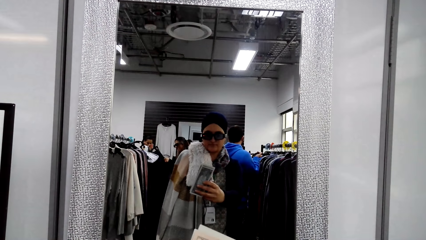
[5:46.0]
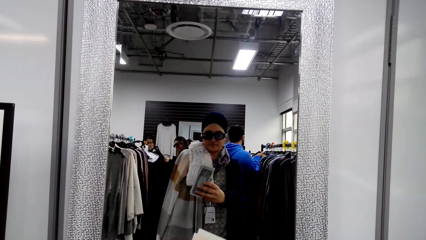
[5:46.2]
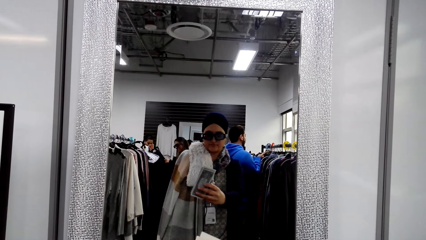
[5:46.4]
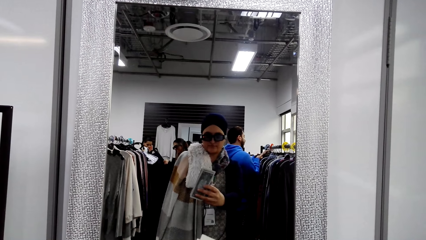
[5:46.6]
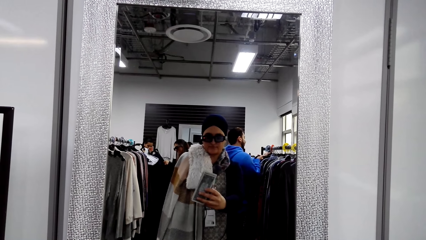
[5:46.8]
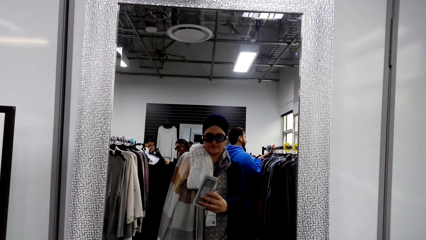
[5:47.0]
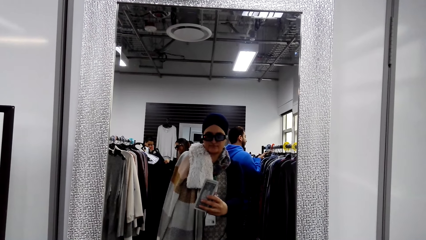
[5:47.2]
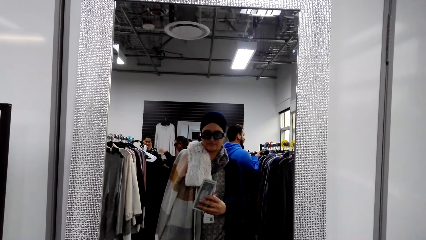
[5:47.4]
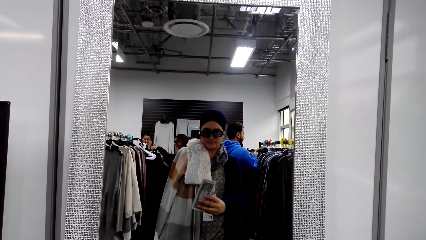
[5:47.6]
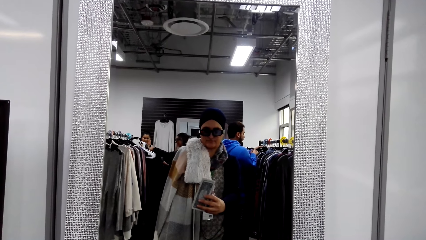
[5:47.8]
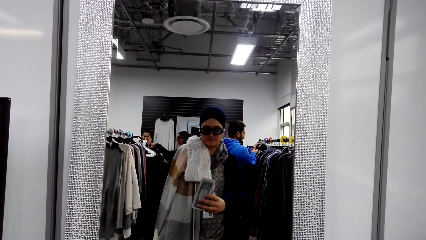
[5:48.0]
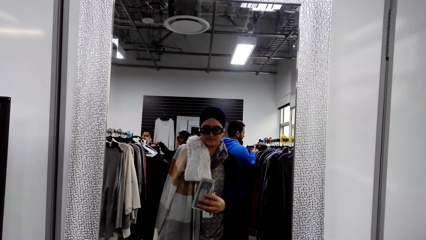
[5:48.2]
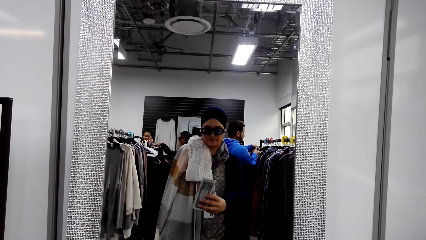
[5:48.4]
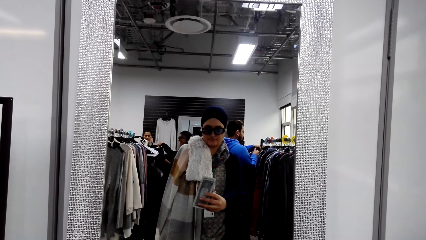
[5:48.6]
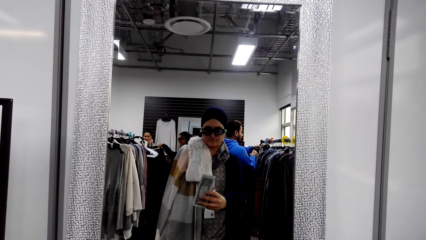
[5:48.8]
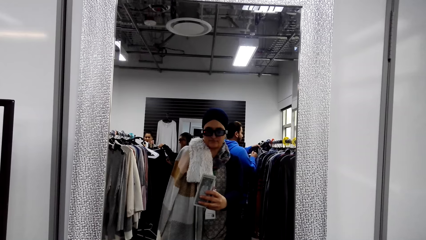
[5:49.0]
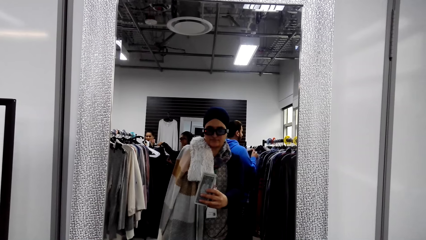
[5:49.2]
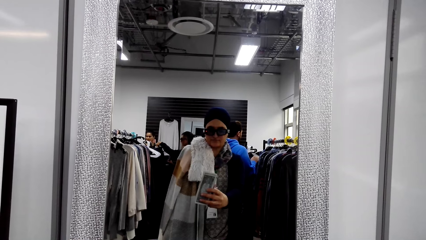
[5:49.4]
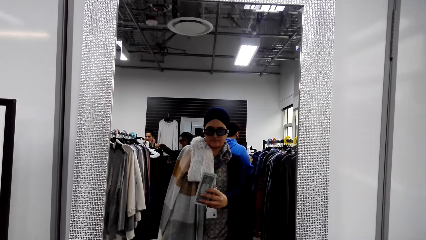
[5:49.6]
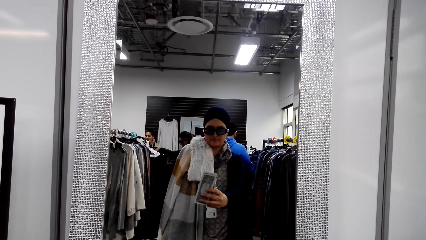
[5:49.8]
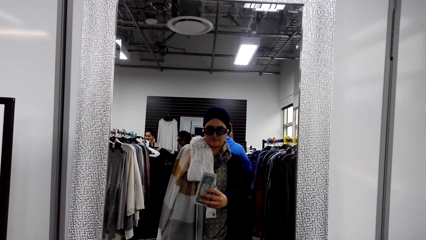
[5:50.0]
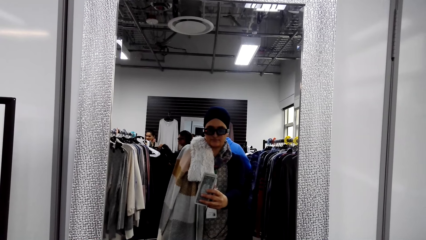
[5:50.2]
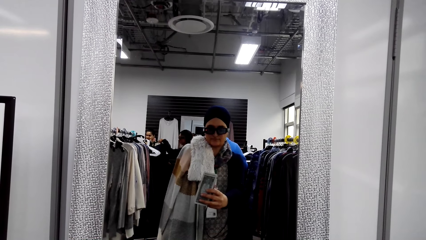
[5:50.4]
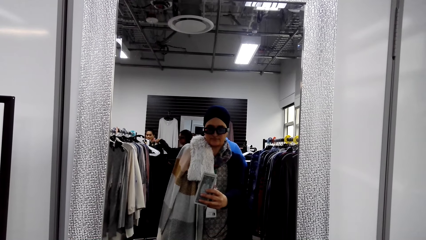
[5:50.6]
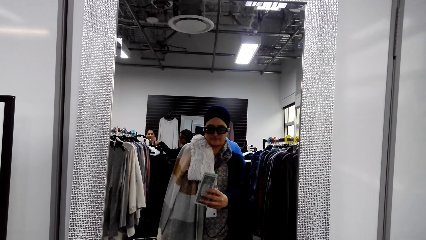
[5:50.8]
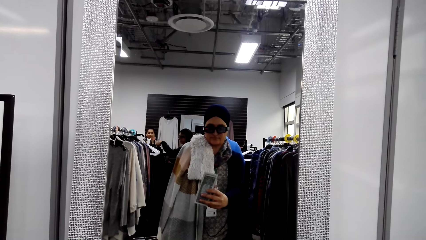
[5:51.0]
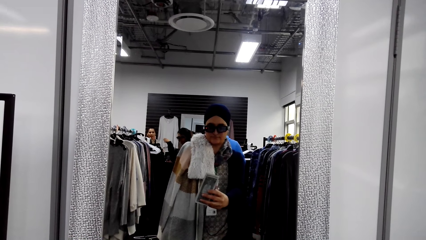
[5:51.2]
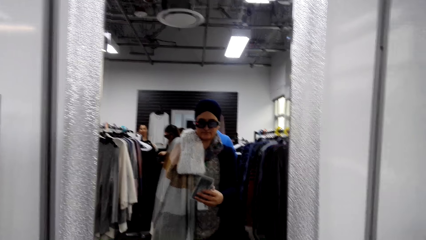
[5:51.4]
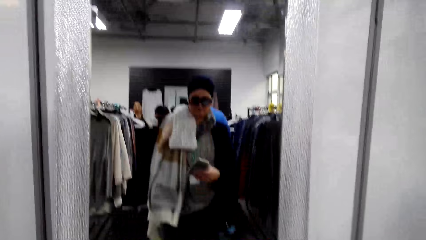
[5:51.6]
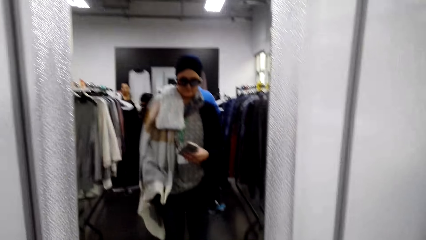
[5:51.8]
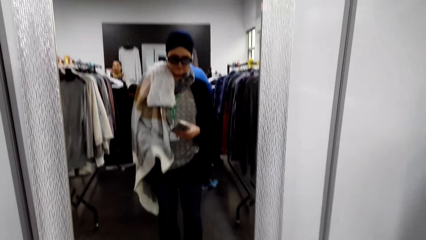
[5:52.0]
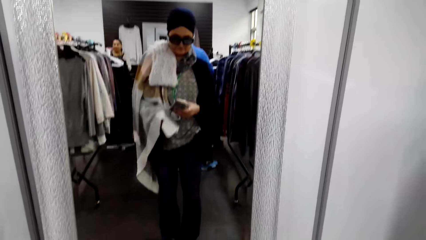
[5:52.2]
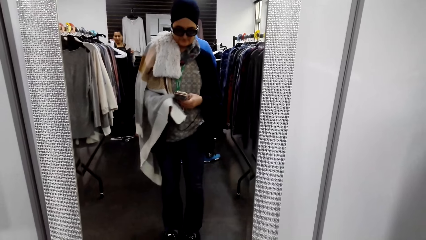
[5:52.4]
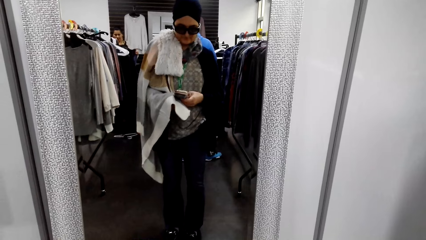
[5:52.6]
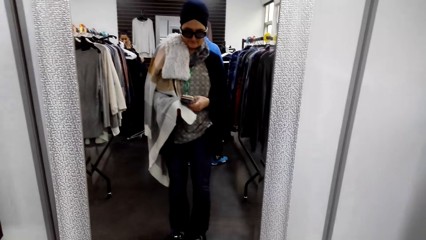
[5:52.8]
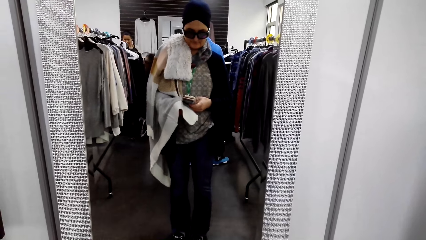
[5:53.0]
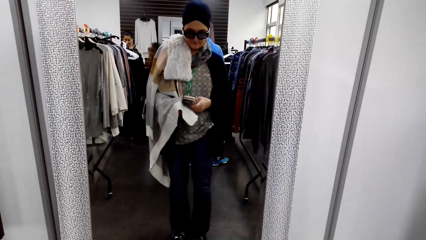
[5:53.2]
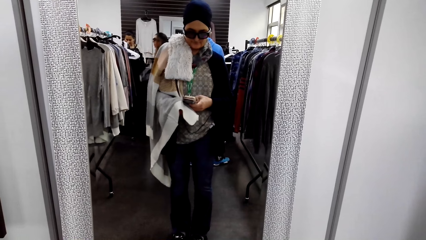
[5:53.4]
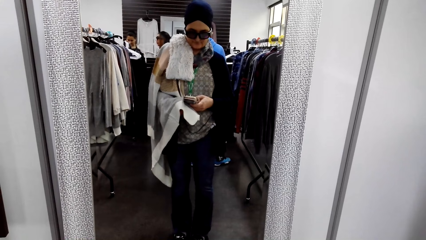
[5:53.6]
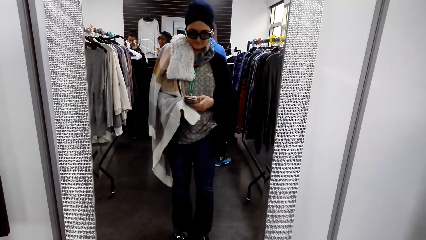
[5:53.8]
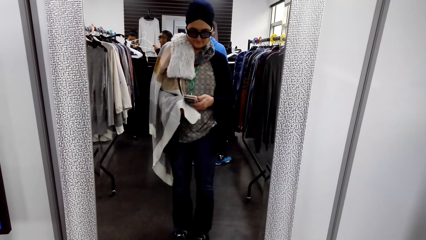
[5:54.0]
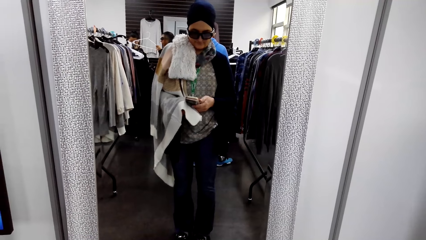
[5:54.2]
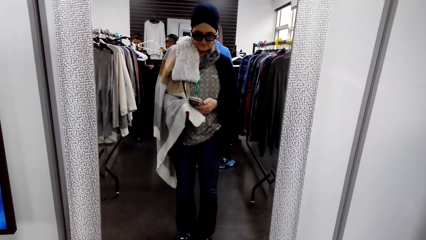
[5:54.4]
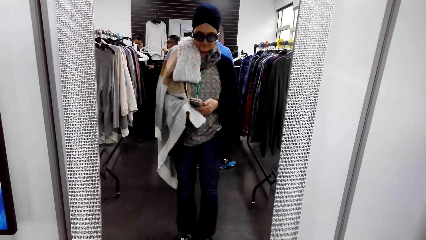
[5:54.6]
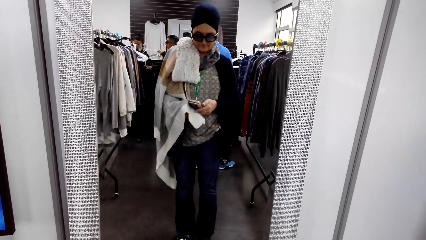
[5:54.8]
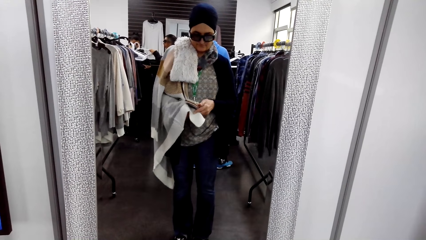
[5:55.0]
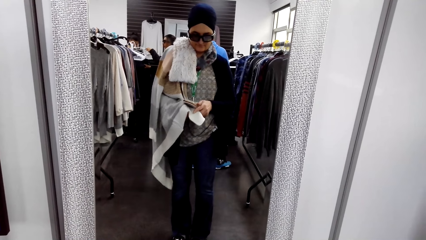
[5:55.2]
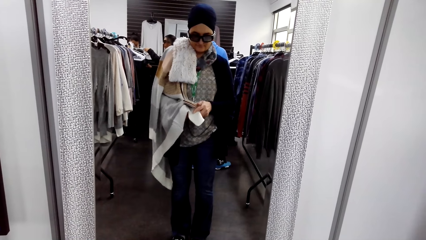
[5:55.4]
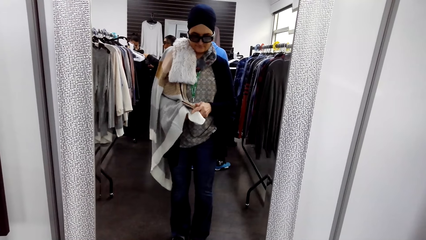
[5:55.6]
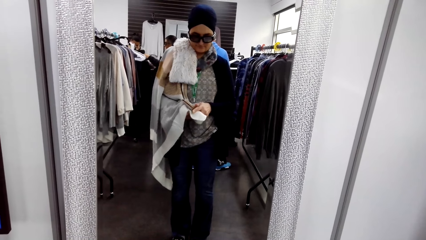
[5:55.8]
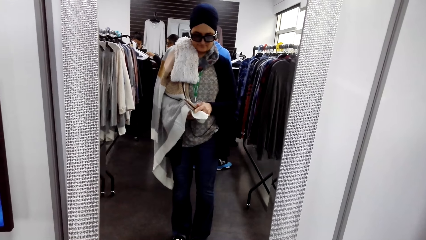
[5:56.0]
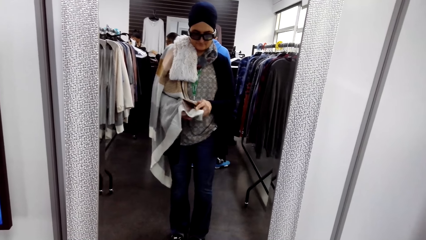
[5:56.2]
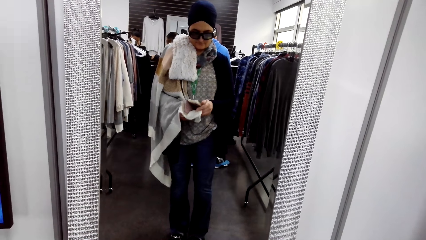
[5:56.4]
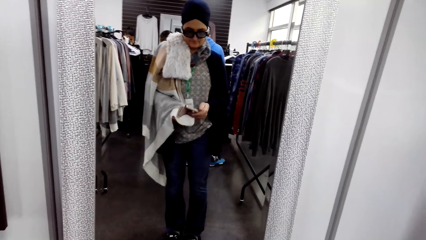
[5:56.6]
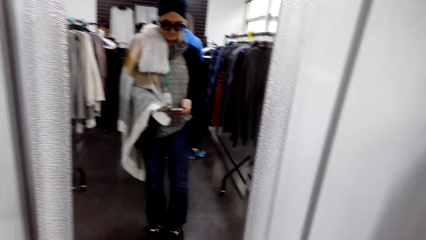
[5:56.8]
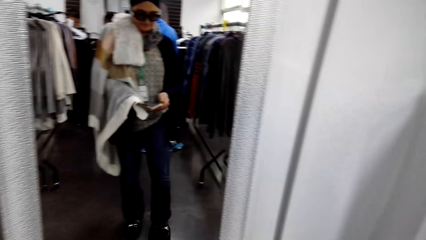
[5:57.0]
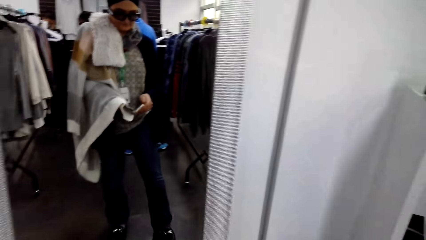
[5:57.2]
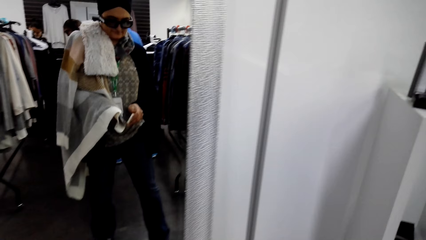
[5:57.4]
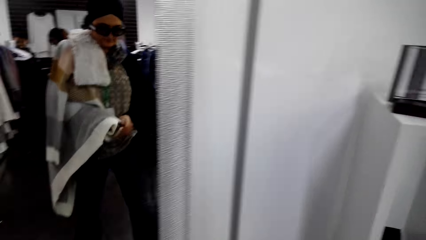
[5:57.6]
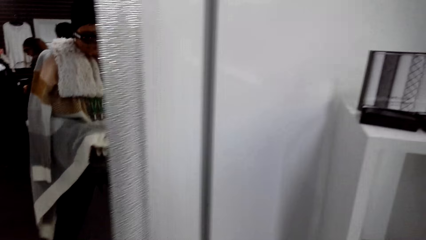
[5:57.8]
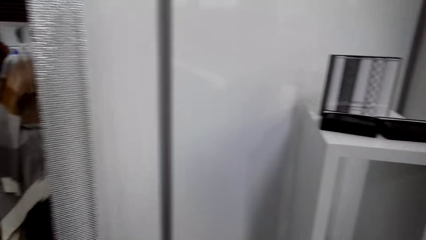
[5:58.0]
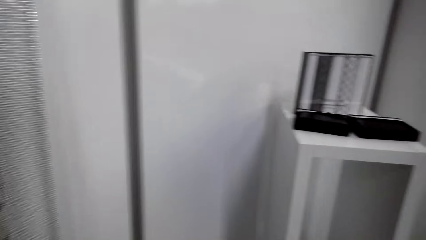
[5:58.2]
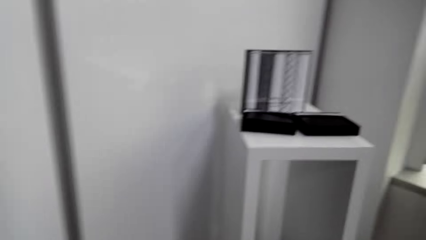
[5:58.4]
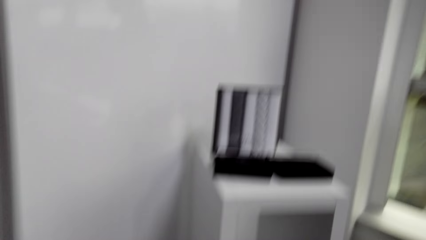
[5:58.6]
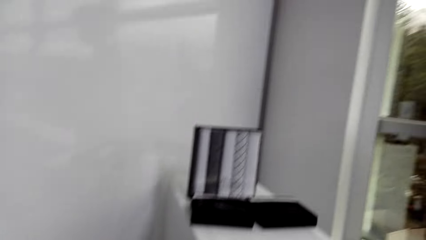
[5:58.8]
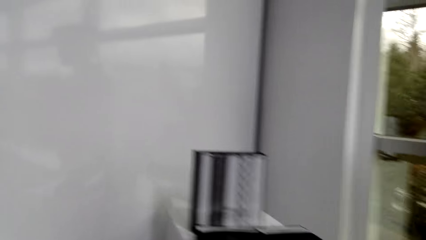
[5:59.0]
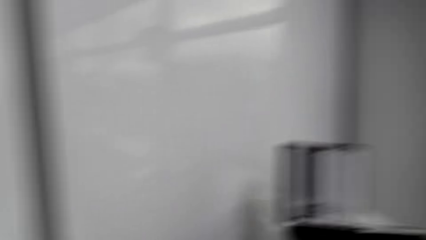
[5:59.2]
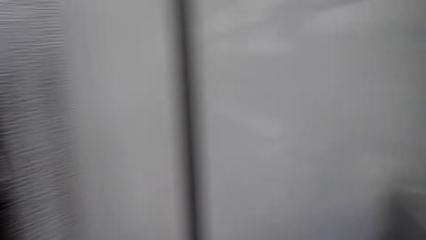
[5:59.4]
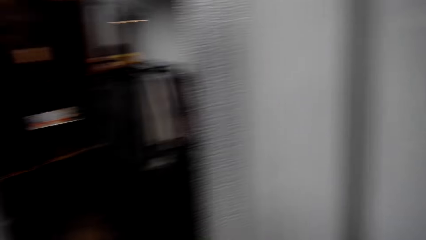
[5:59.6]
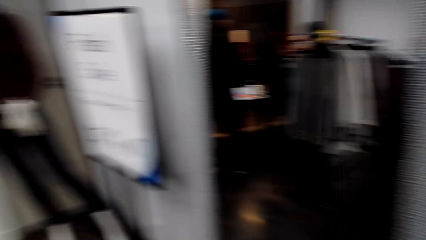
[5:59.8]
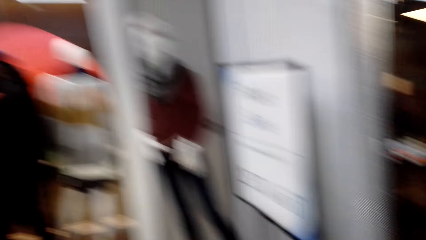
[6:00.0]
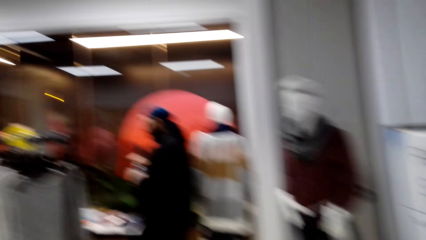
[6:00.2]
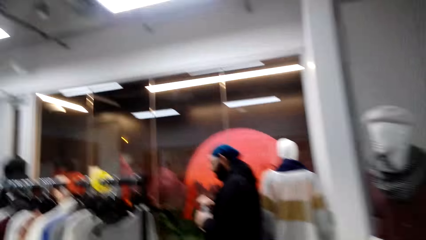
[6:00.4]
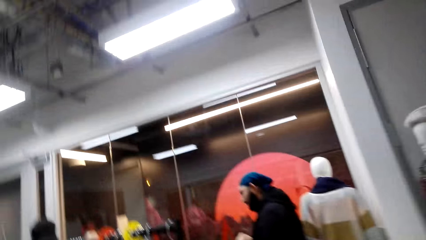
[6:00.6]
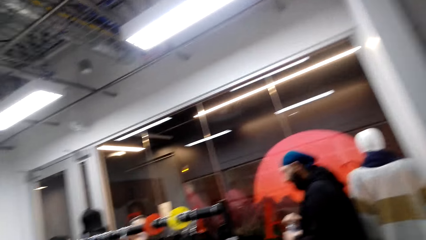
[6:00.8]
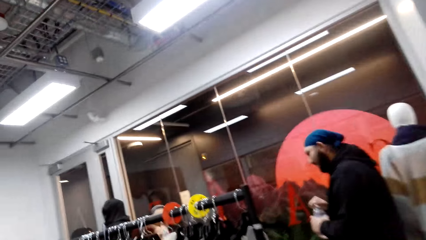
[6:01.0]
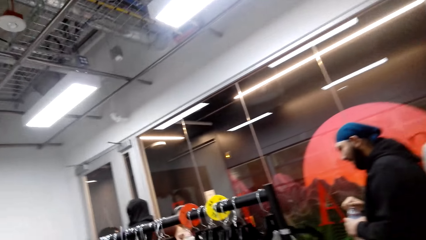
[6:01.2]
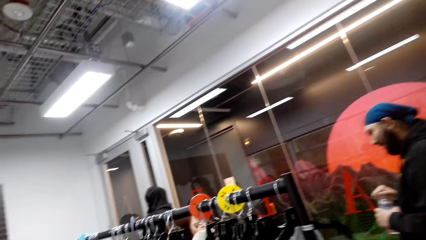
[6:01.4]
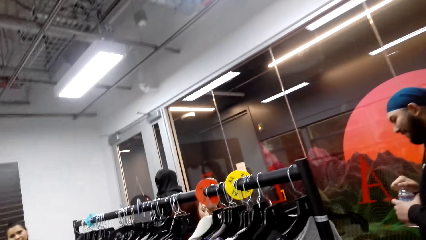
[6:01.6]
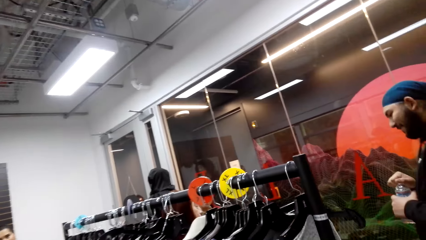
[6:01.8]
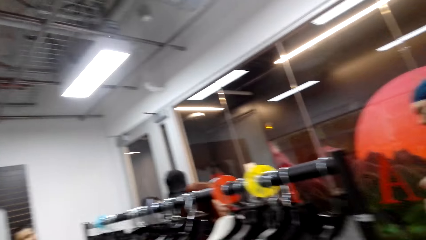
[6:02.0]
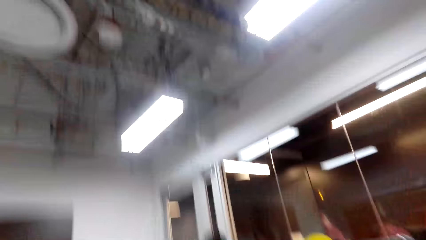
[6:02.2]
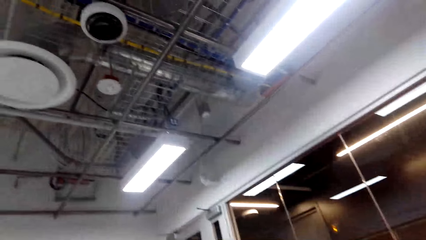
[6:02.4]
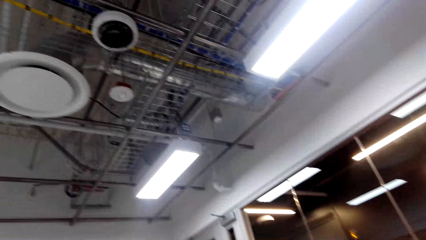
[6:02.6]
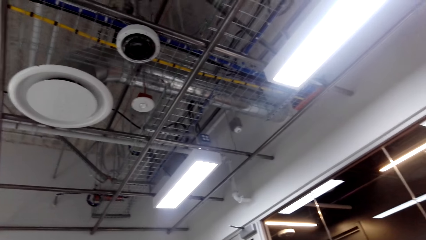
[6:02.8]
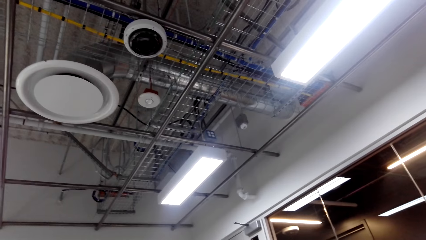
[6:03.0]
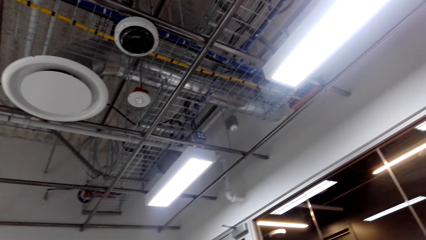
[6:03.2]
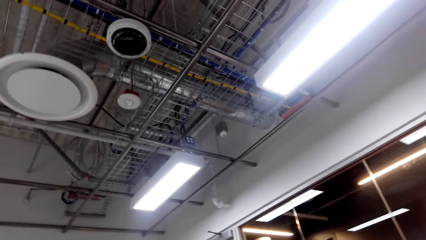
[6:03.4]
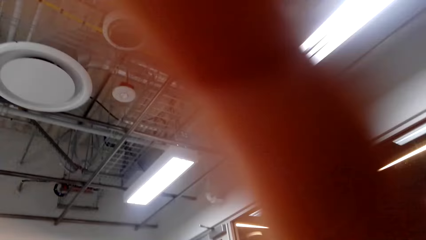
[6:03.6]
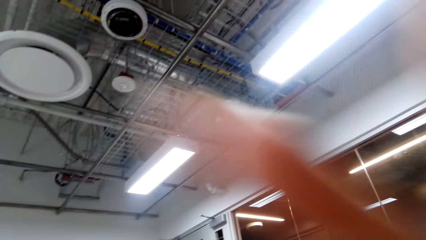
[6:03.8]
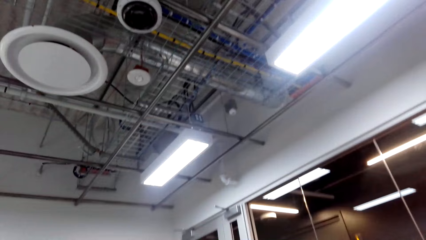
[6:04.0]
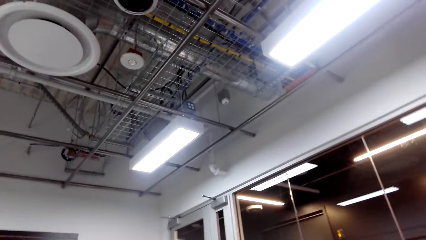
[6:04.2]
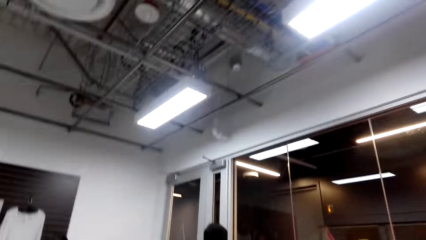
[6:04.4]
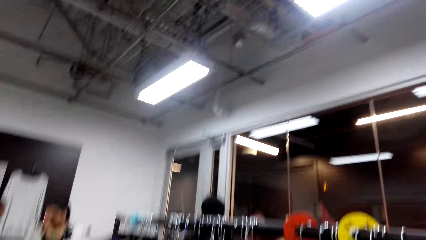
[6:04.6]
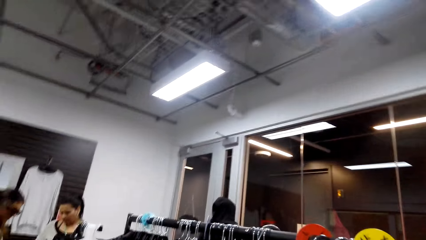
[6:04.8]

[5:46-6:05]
The camera wearer closes the phone case. She walks around. She puts the phone aside. She adjusts her camera.
